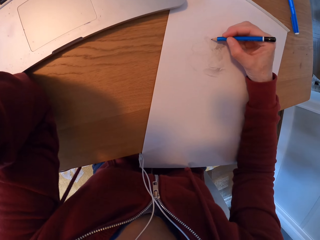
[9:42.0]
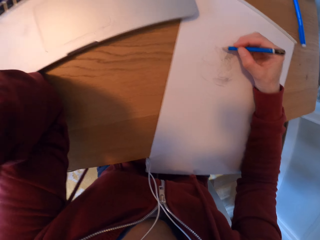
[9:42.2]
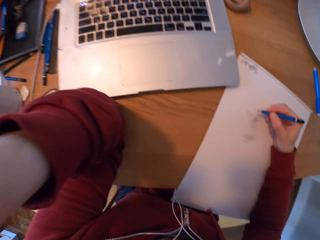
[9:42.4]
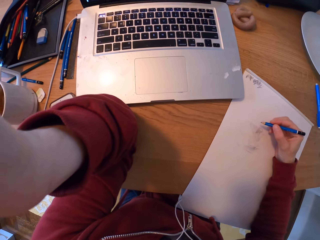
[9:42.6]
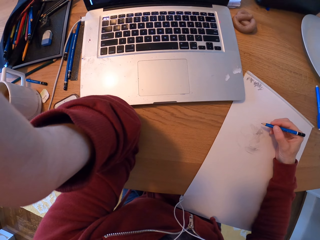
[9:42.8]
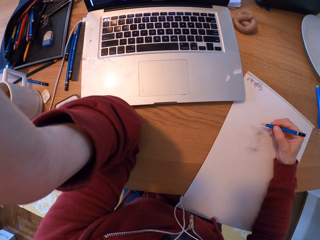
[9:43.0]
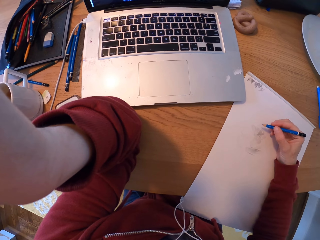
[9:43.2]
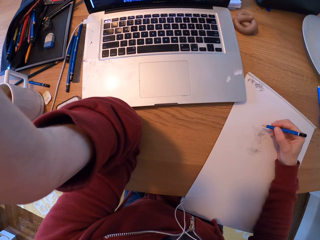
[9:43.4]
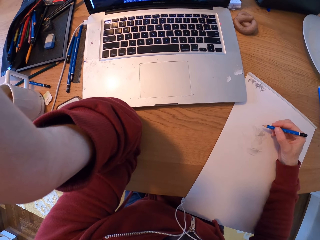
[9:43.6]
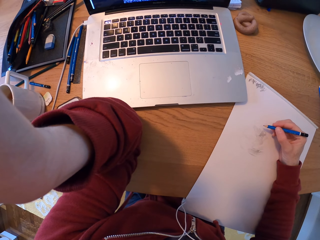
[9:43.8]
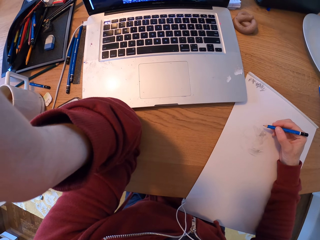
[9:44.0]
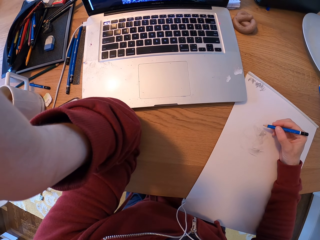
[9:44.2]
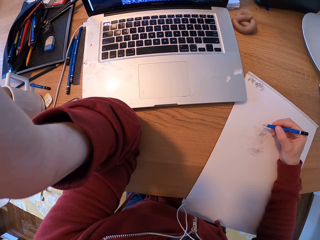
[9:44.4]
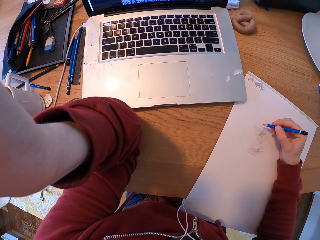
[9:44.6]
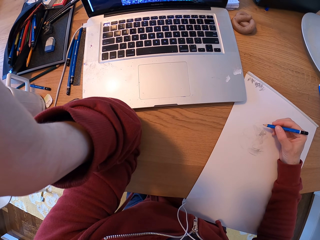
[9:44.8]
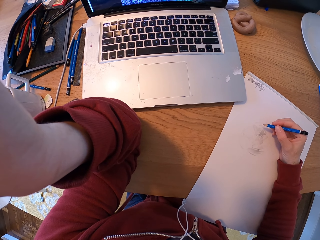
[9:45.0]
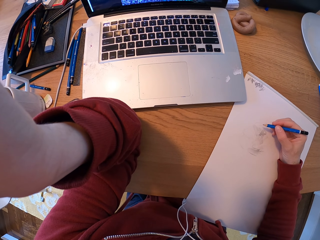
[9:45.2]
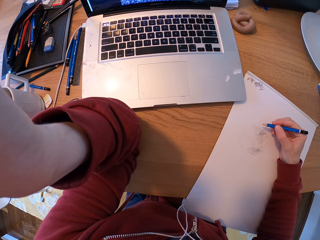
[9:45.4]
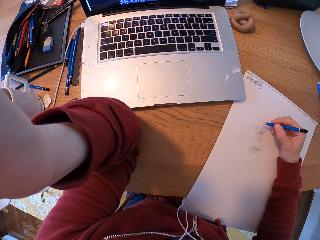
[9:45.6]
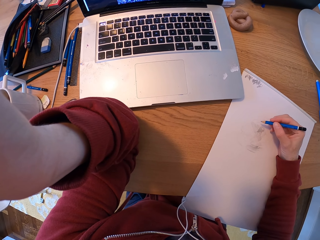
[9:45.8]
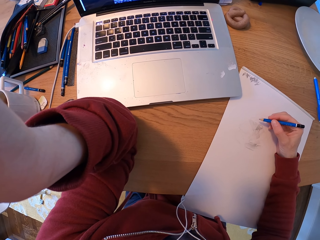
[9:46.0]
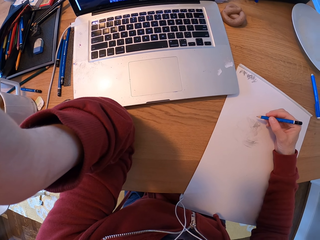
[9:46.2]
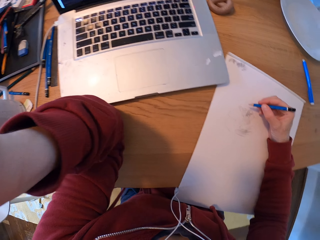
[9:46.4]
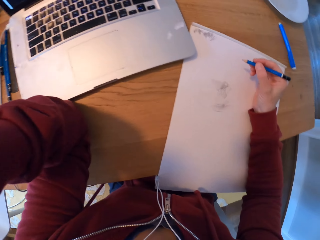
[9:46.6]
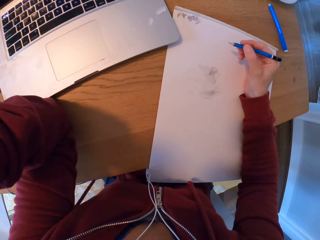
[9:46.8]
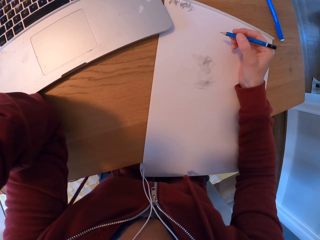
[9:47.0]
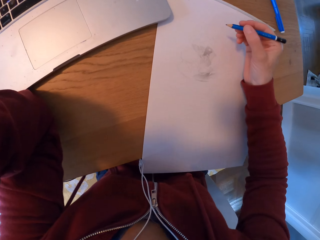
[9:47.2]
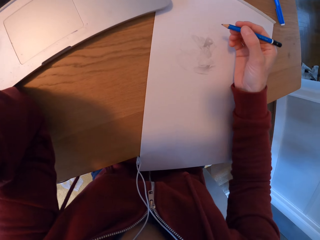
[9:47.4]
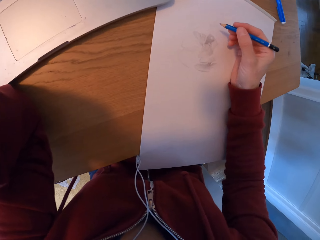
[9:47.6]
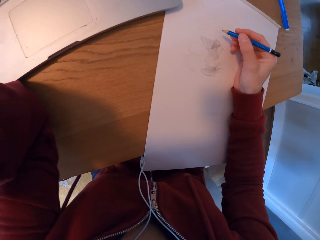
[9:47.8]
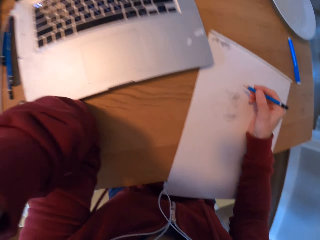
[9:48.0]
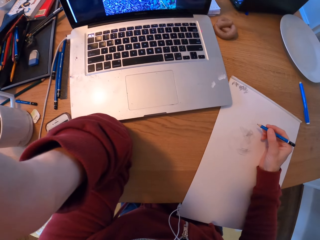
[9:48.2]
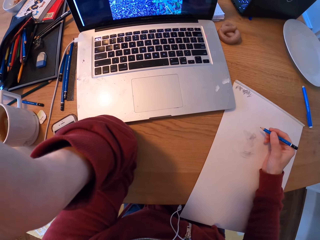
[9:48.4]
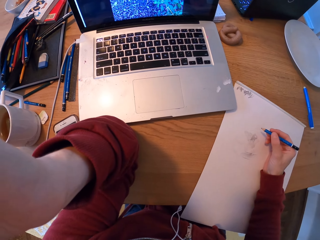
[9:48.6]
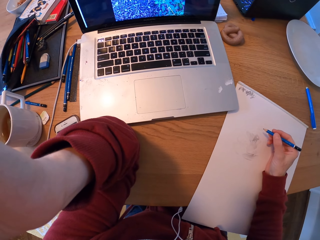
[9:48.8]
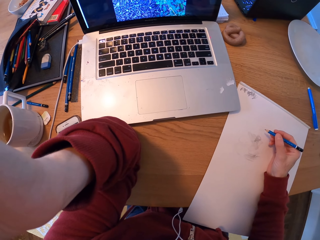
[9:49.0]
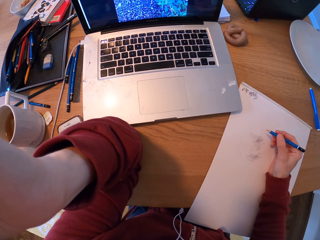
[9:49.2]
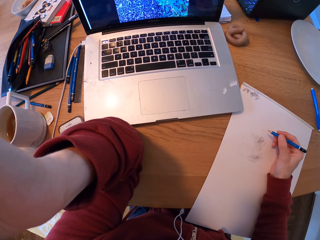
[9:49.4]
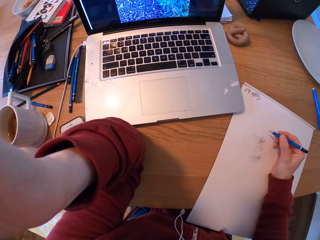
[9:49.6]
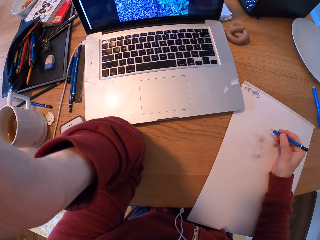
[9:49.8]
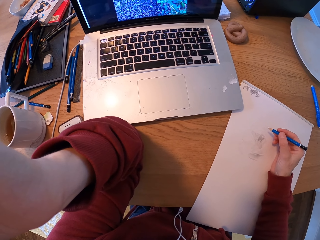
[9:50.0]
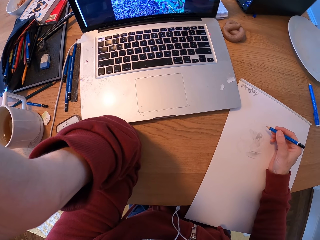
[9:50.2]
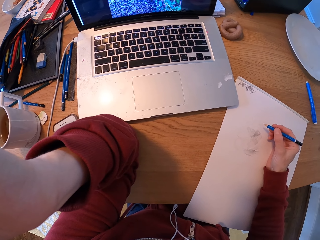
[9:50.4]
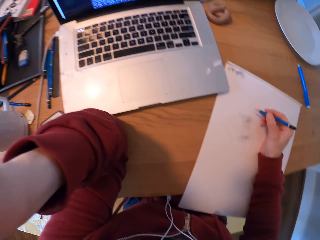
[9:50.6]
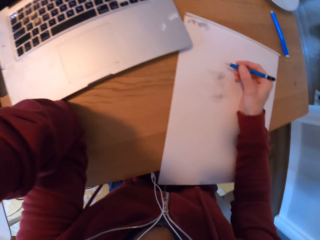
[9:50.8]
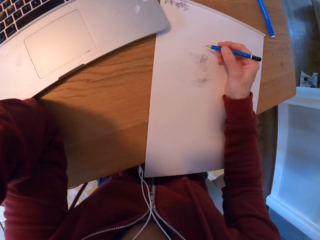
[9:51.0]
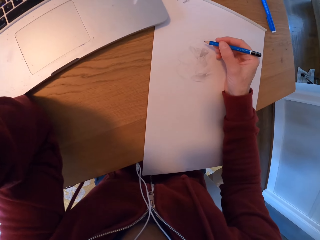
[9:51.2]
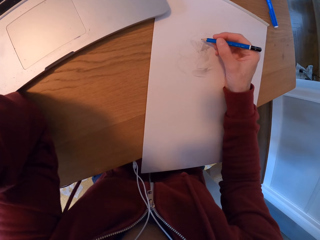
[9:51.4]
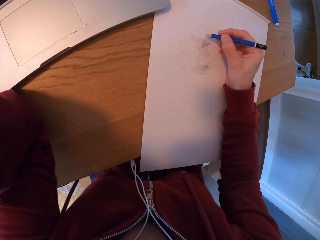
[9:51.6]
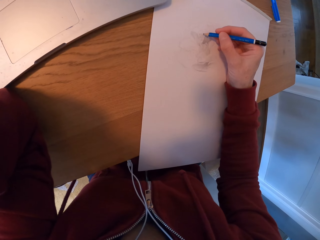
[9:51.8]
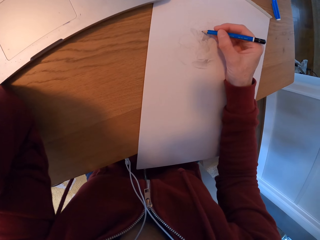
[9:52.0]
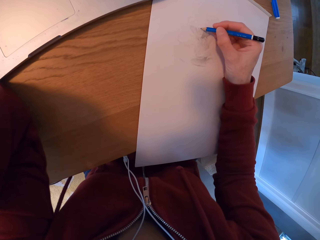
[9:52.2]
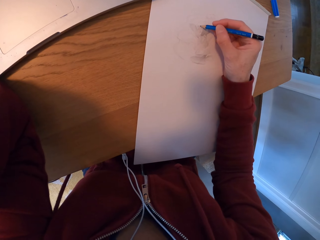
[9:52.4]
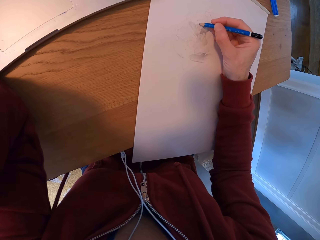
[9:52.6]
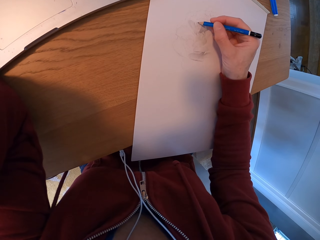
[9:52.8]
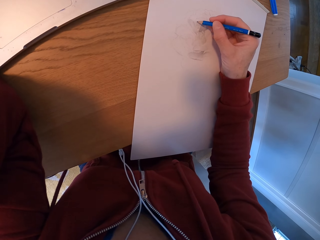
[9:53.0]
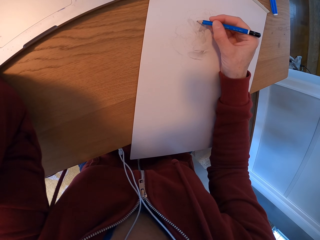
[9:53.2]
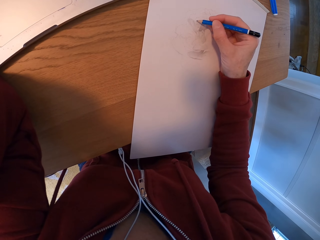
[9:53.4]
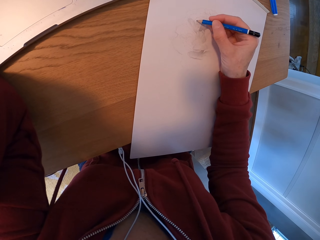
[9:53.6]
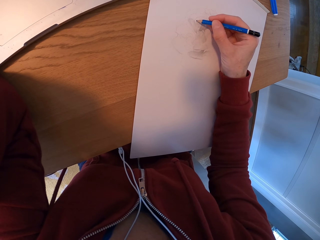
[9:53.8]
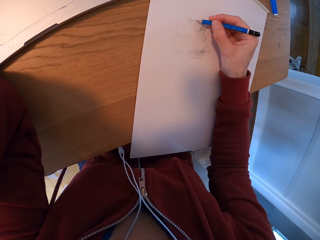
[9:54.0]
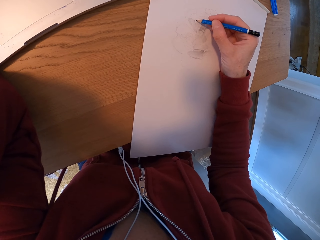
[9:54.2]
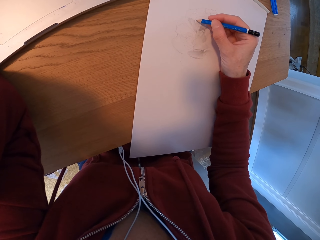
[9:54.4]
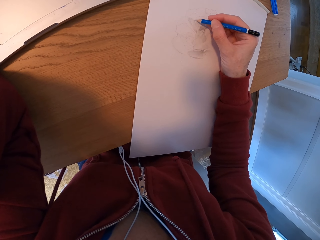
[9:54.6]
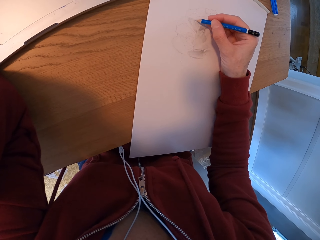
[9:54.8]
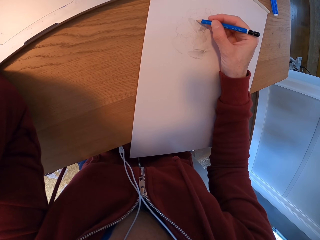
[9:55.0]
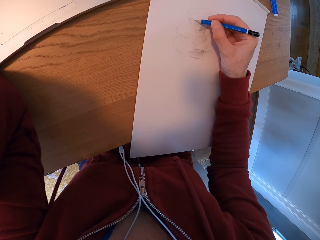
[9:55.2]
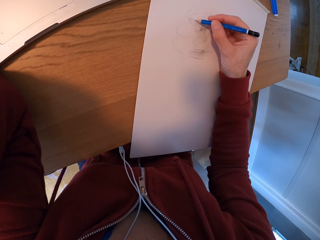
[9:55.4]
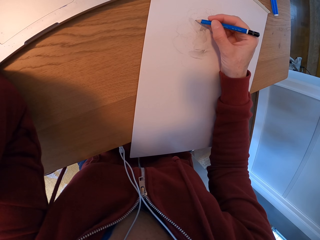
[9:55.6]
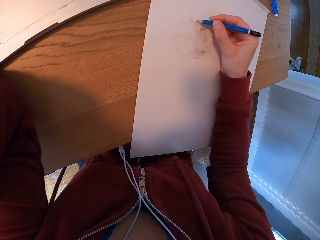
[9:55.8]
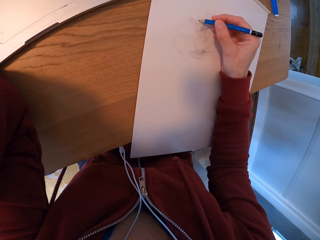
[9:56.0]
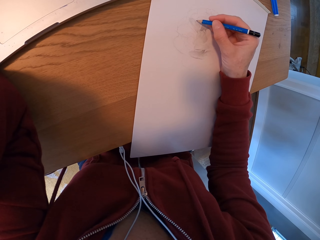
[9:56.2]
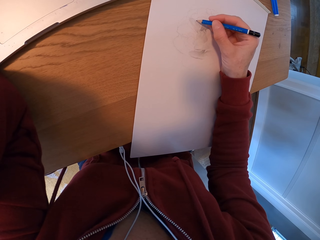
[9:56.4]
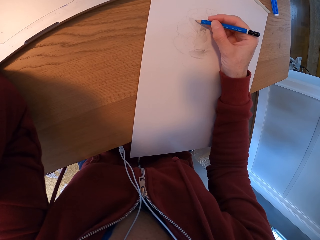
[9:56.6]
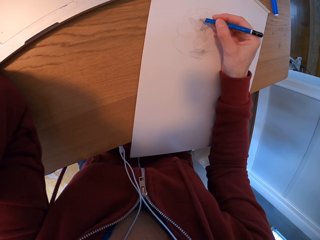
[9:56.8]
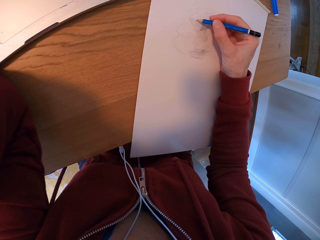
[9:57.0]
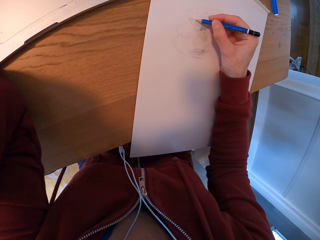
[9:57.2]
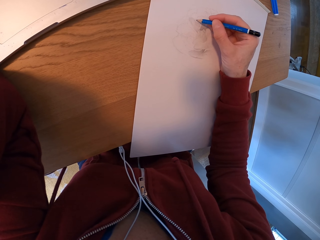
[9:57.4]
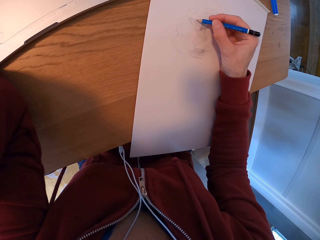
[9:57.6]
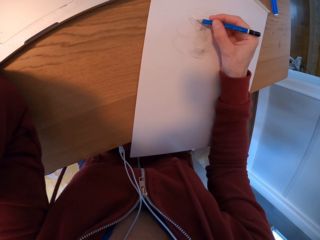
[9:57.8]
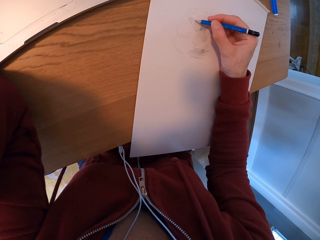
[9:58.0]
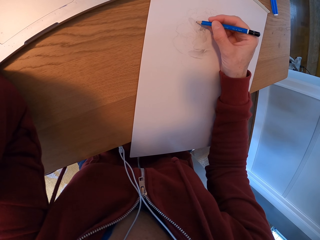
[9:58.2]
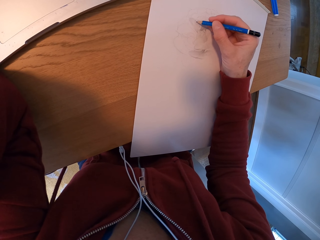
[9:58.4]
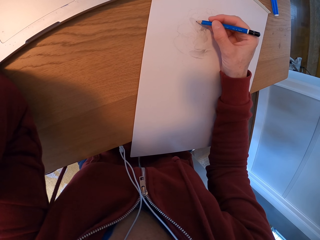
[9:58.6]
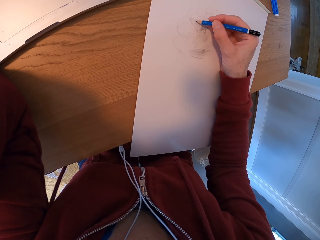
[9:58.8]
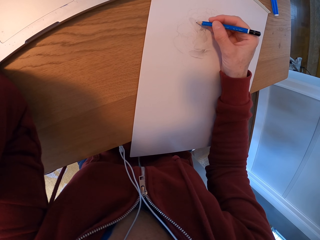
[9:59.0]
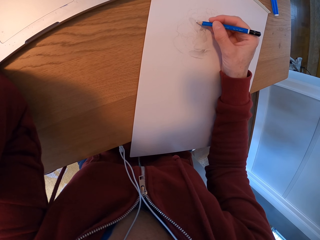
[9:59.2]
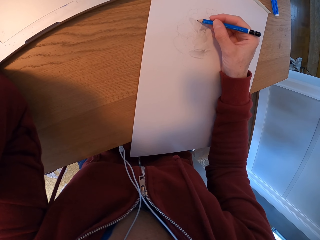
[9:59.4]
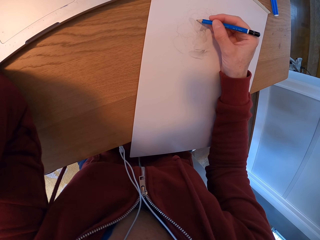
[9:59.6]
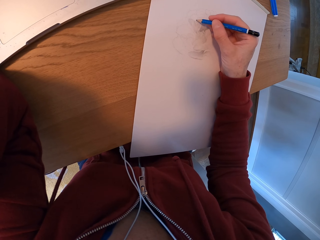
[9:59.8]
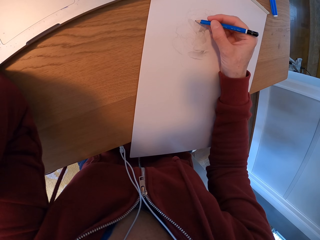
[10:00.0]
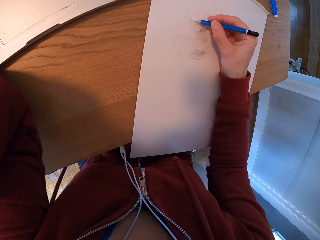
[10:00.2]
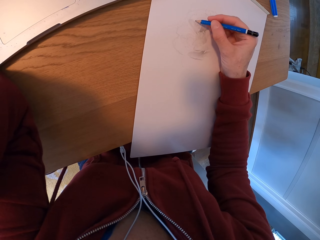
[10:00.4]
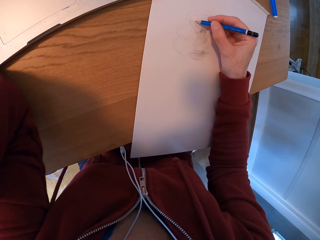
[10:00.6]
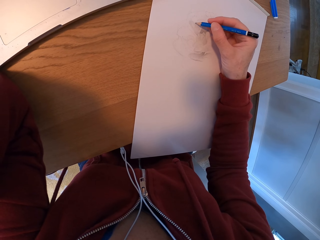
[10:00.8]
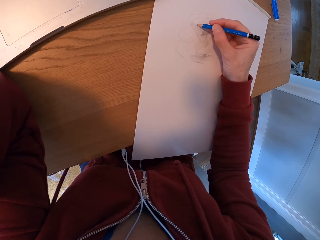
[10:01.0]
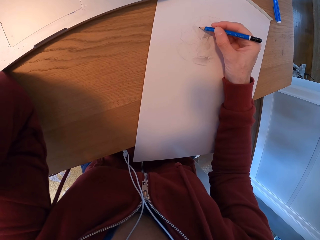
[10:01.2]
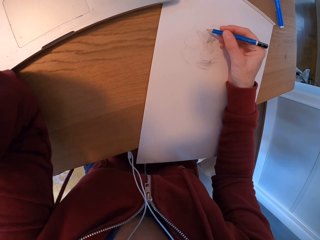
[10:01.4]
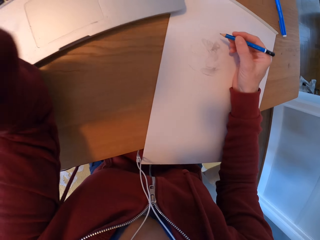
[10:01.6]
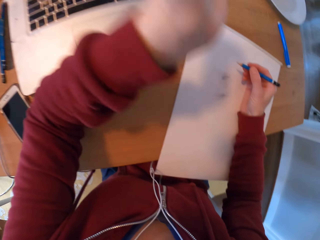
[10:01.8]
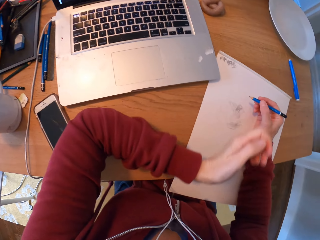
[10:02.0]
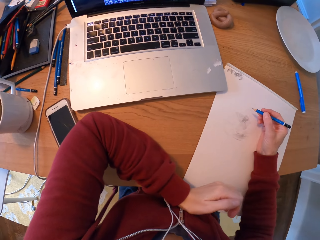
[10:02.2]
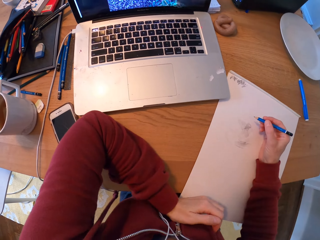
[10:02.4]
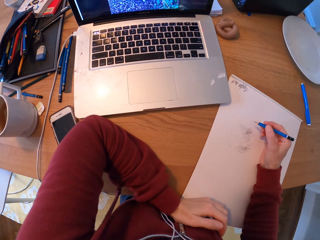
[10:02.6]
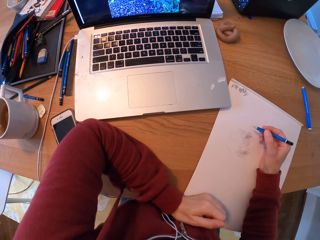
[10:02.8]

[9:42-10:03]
The camera wearer draws. They look at the laptop. They turn around the room. They look at the drawing. They look at the laptop. They draw on a paper. They turn around the room. They put down the left hand. They look at the laptop.
